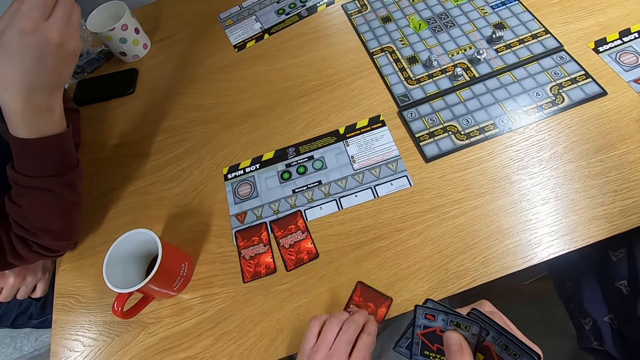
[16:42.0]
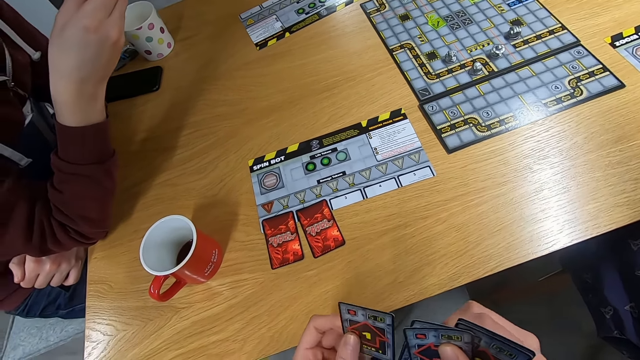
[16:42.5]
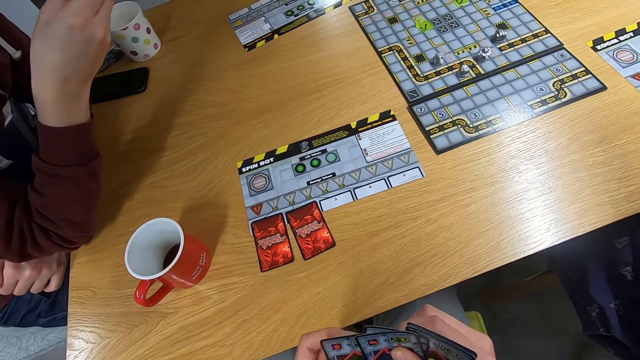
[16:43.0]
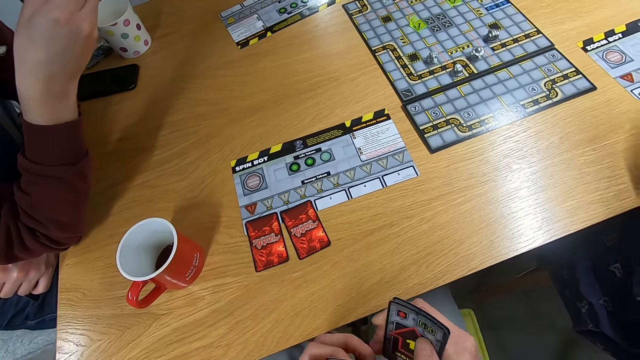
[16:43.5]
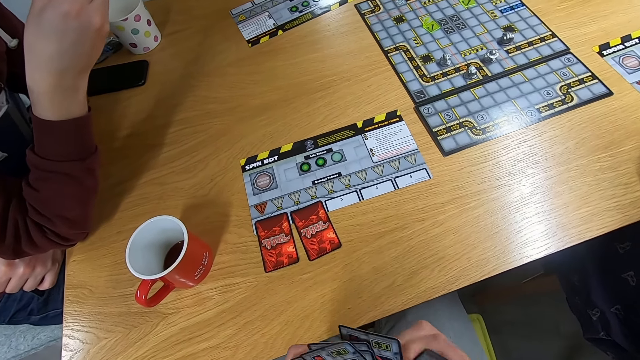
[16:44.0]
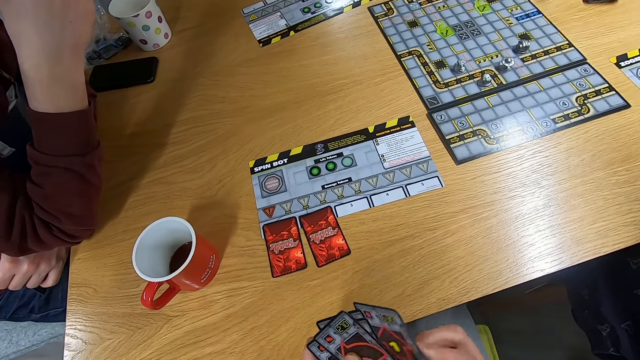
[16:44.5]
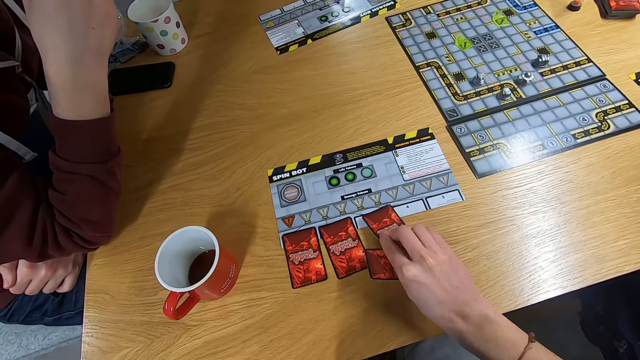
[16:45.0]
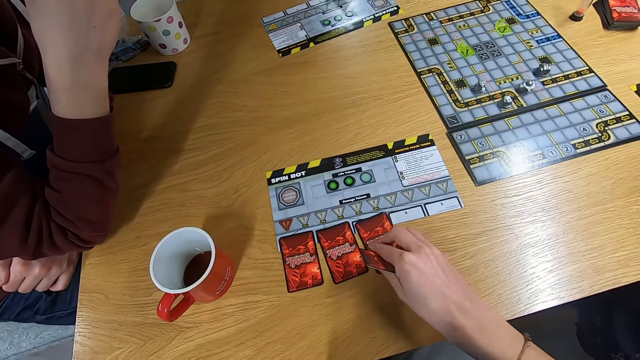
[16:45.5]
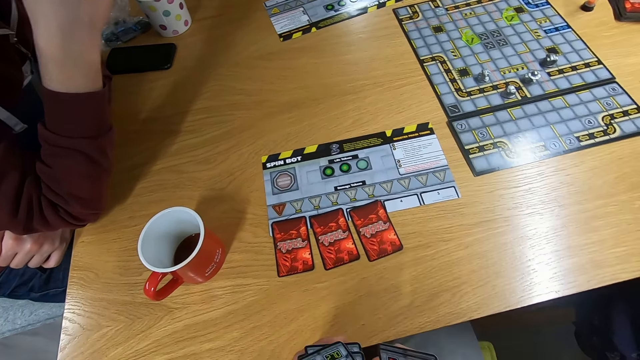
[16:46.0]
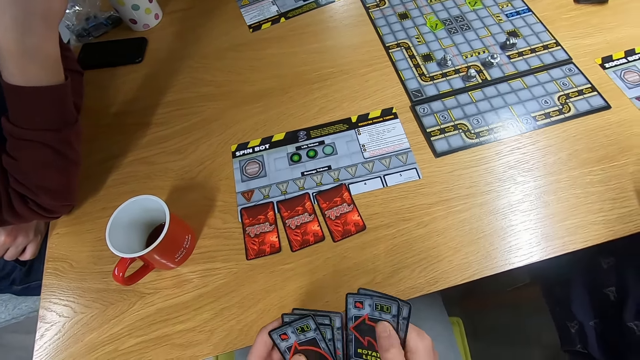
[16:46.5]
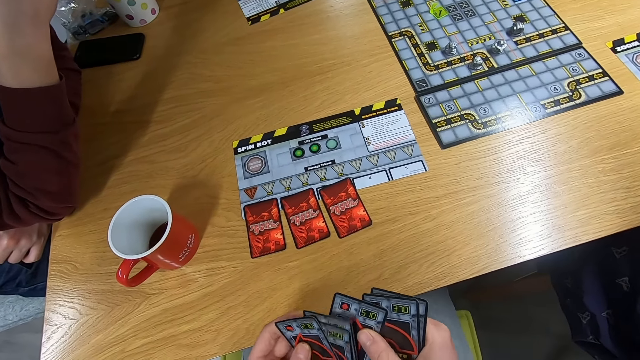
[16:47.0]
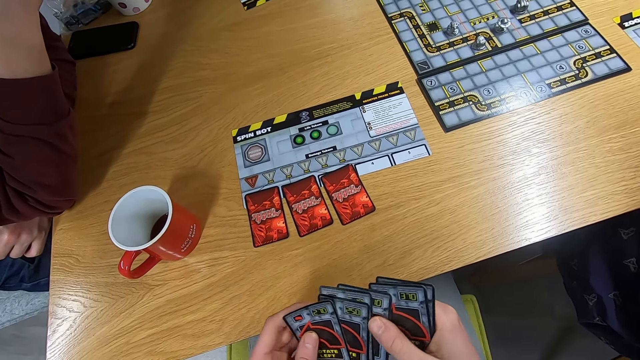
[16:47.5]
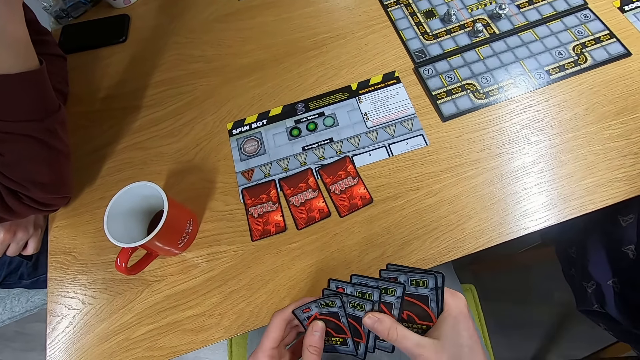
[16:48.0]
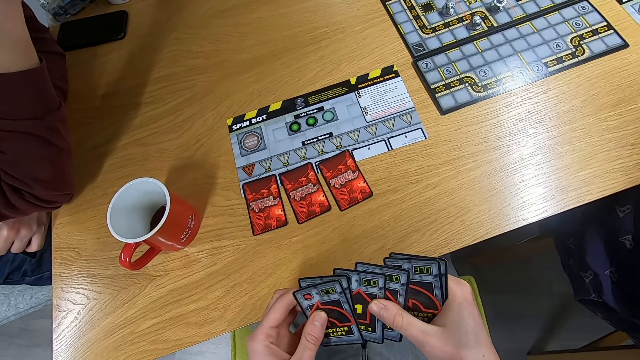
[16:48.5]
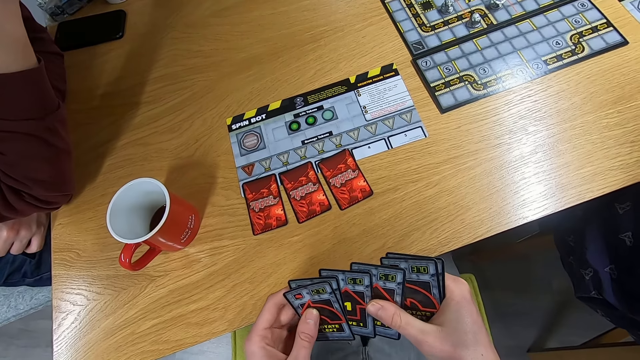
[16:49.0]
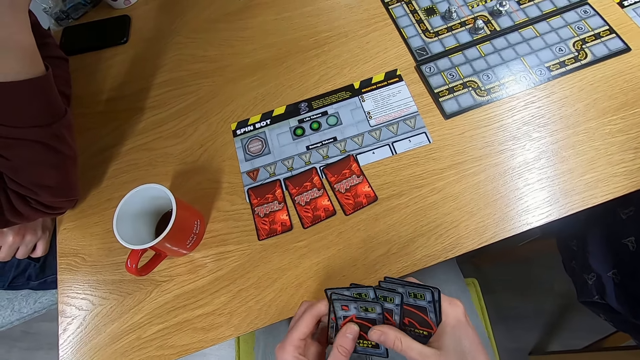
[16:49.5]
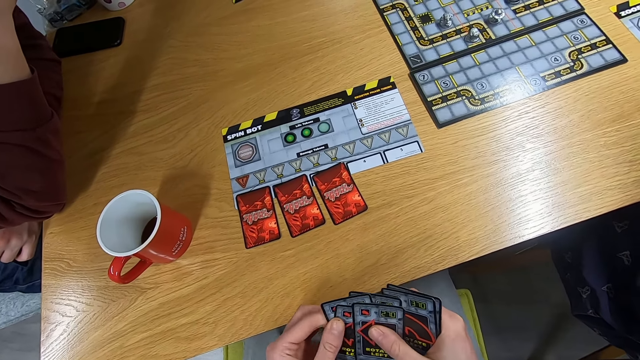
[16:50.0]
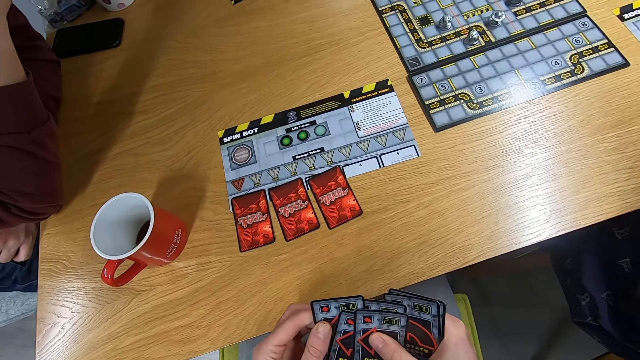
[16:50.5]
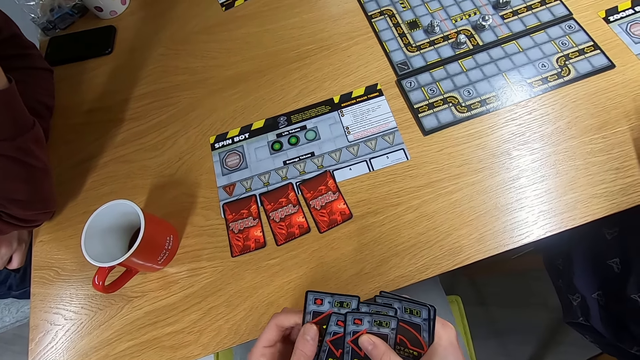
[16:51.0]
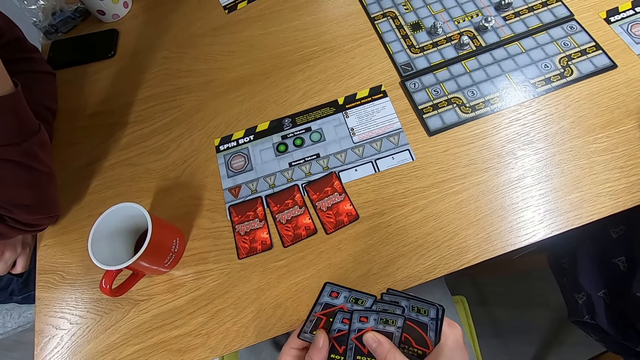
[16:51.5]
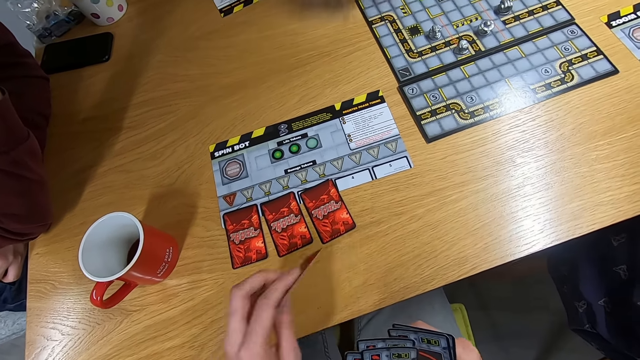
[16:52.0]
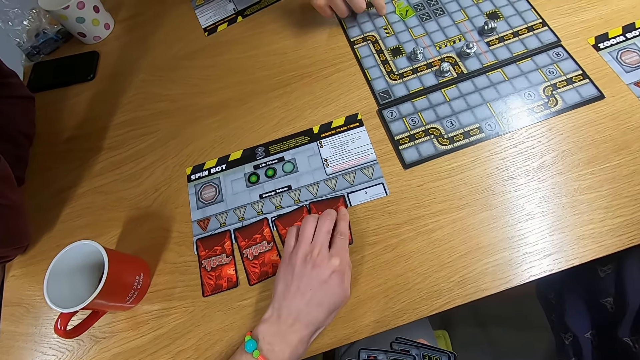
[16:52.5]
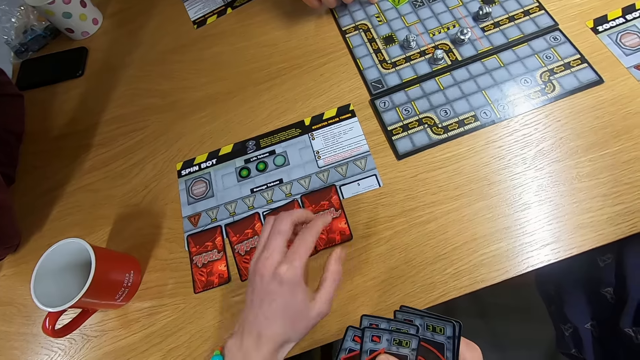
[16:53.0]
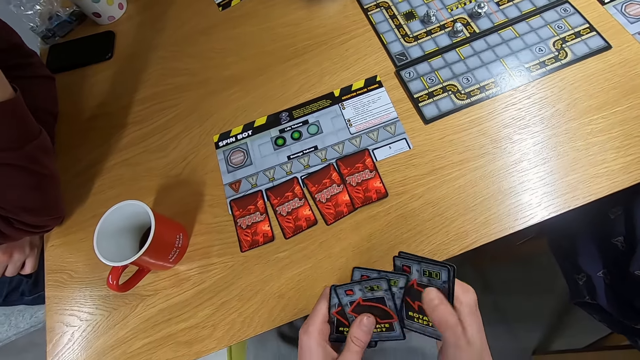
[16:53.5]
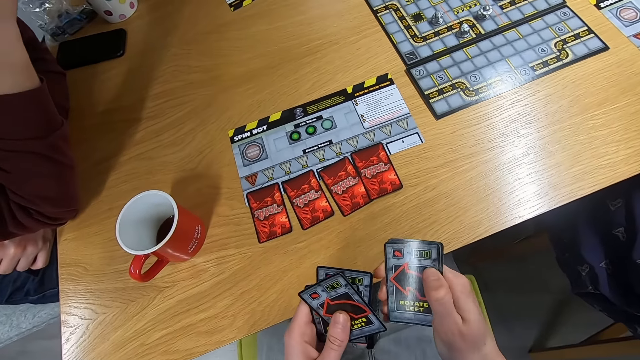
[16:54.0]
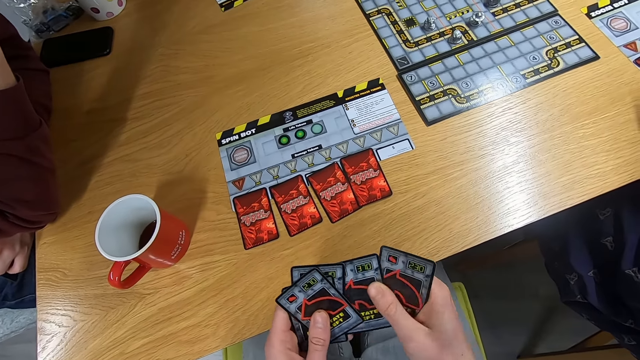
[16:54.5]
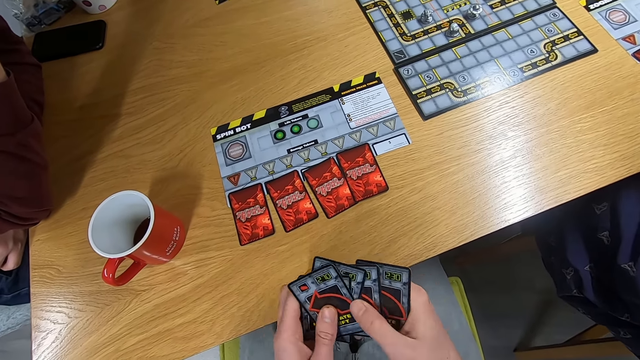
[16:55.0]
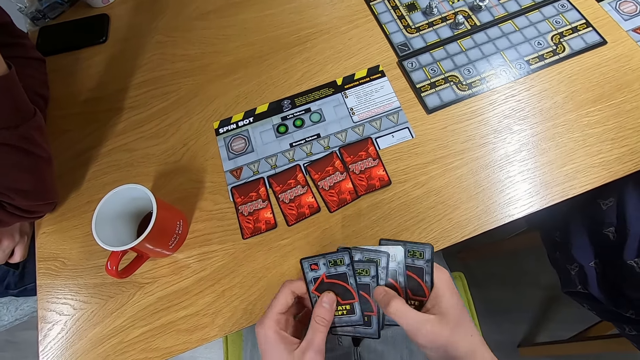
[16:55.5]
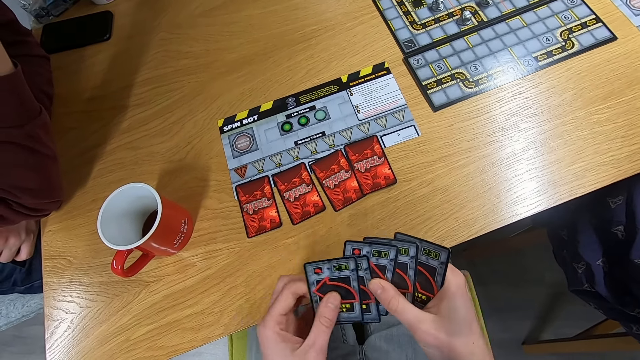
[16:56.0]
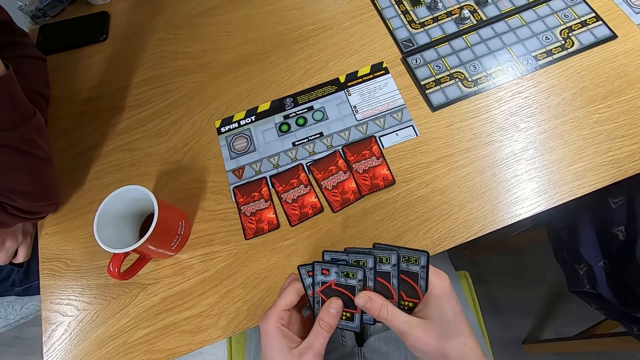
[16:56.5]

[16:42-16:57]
The camera wearer picks the card with the left hand. They shuffle the cards. They drop the card on the desk. They shuffle the cards. They drop the card on the desk. They touch the card with the left hand. They shuffle the cards.

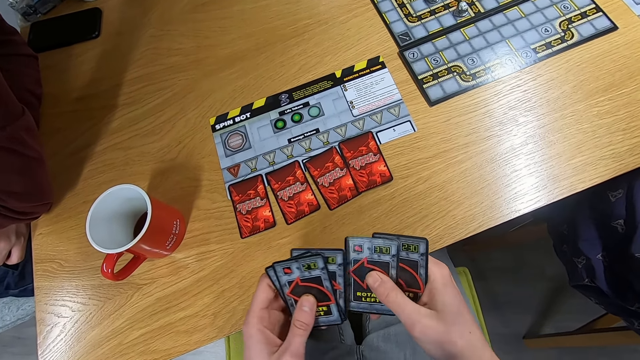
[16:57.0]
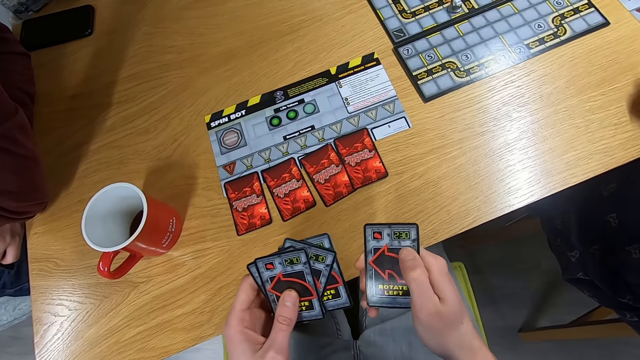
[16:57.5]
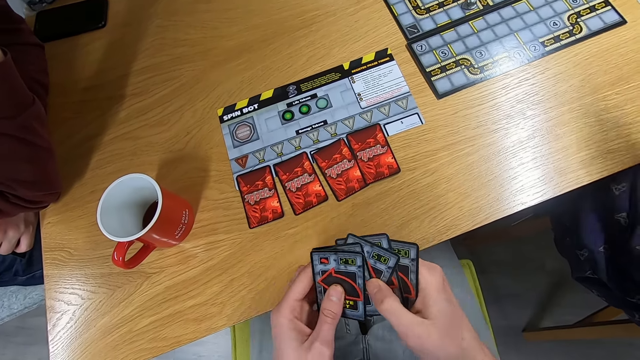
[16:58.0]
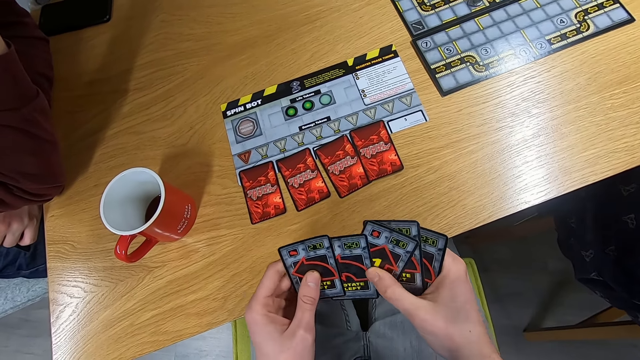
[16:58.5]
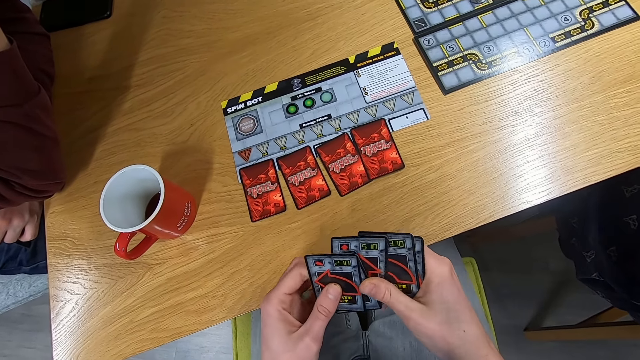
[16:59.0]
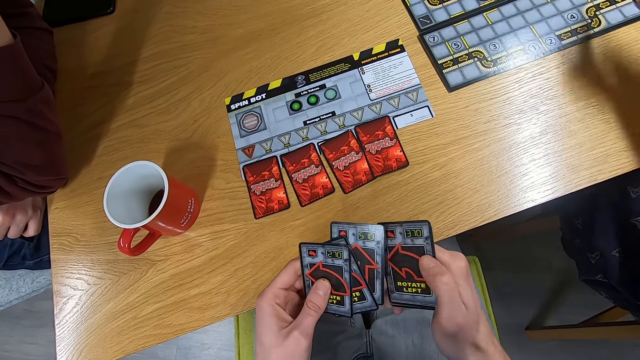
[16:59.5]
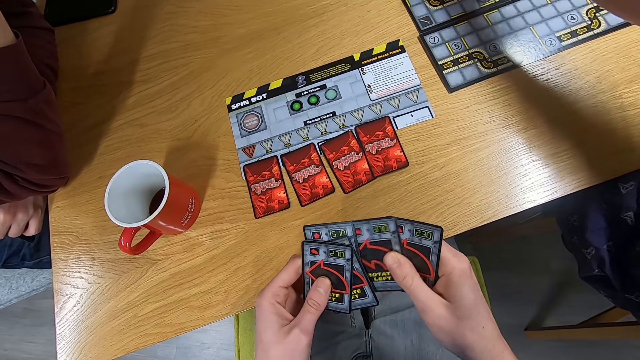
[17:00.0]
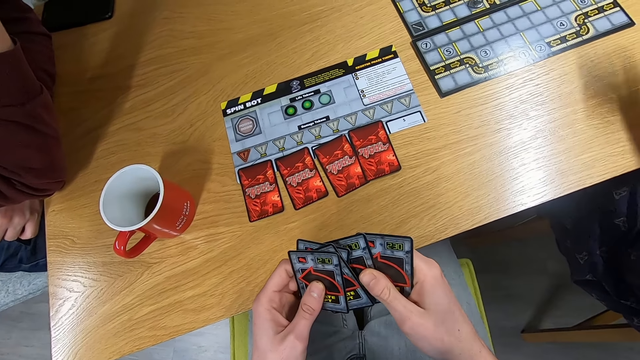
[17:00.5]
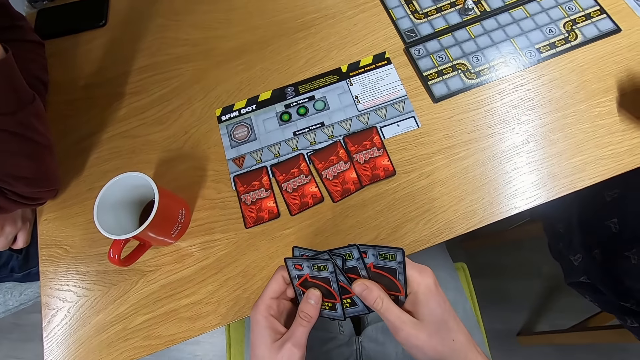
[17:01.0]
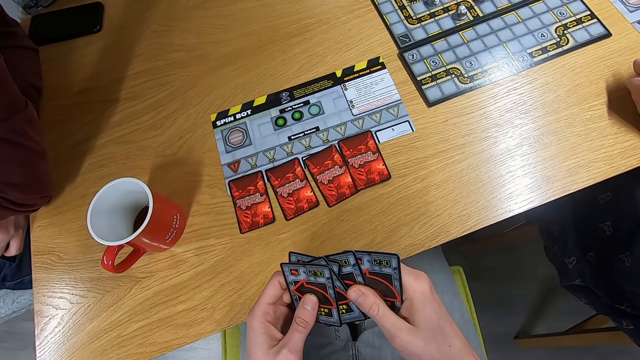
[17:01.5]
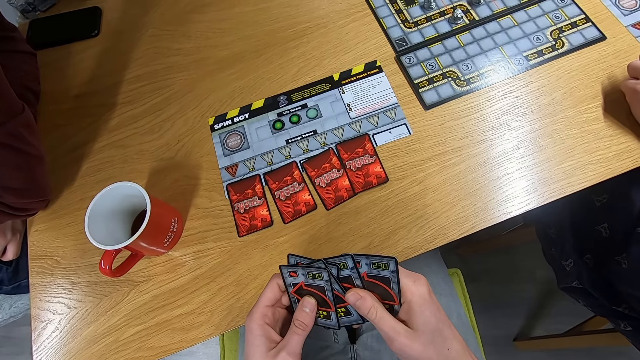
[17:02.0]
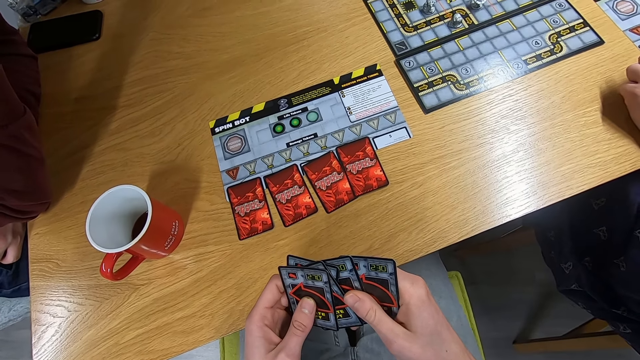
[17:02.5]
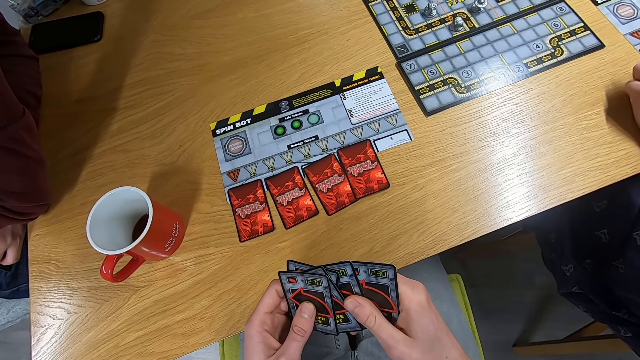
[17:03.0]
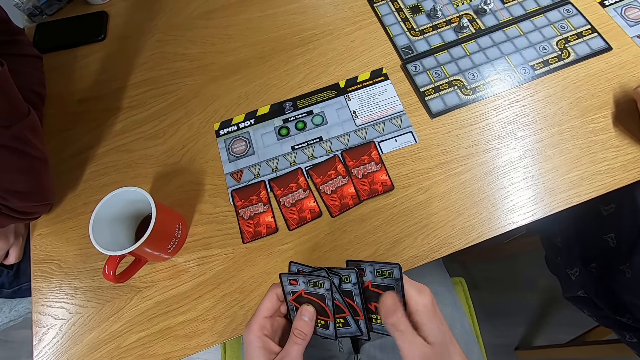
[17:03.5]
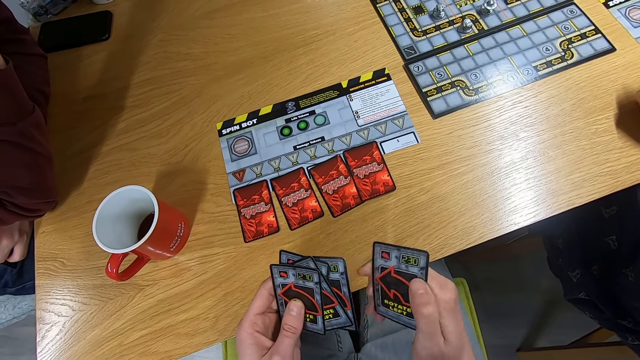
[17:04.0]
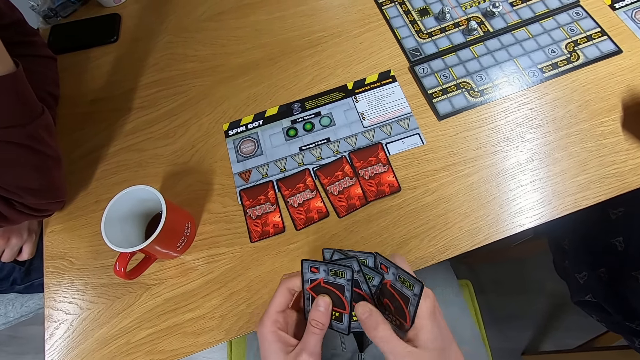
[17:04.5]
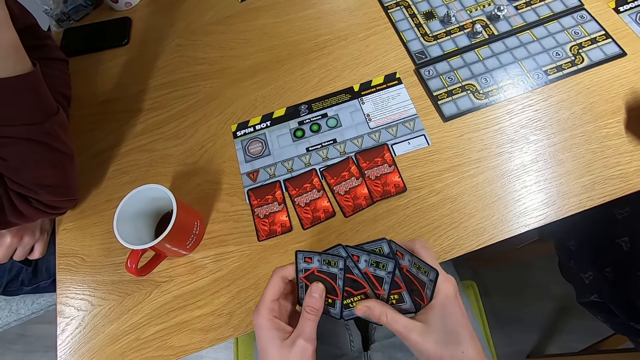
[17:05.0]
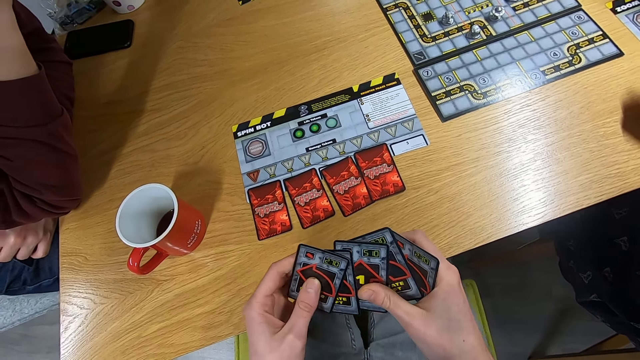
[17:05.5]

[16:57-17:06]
The camera wearer stares at the cards. They shuffle the cards.
